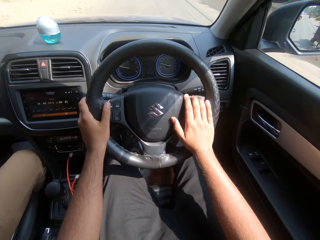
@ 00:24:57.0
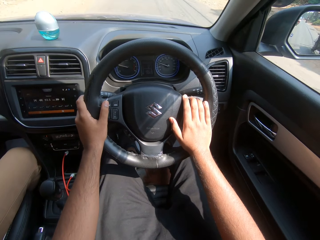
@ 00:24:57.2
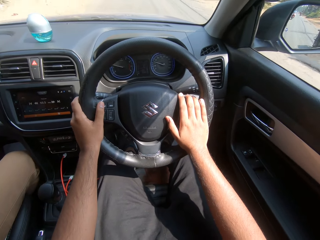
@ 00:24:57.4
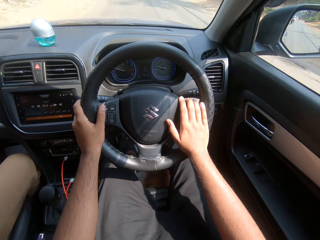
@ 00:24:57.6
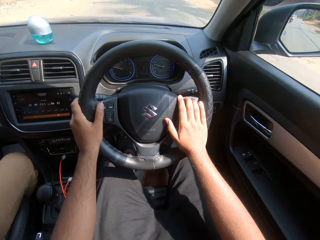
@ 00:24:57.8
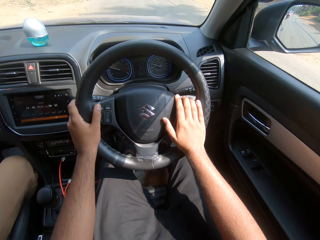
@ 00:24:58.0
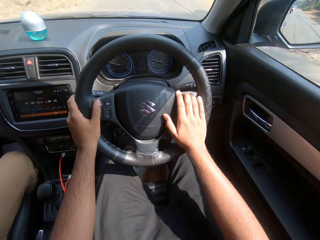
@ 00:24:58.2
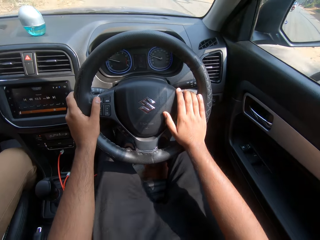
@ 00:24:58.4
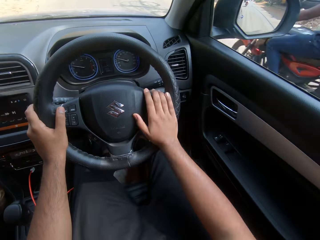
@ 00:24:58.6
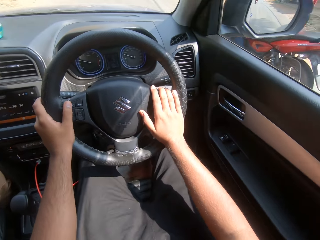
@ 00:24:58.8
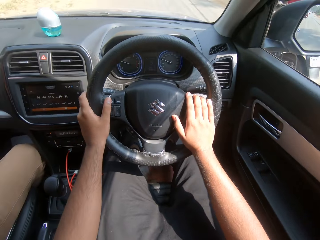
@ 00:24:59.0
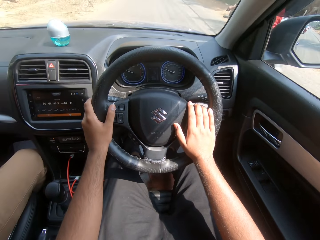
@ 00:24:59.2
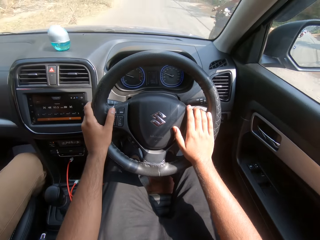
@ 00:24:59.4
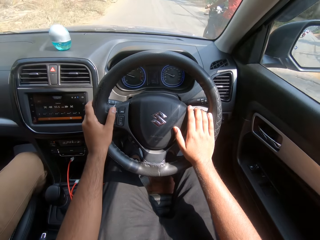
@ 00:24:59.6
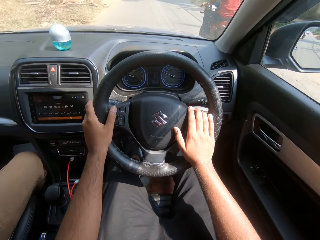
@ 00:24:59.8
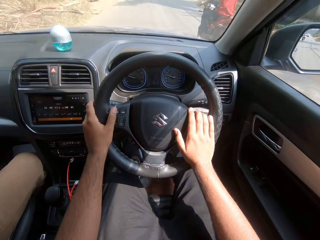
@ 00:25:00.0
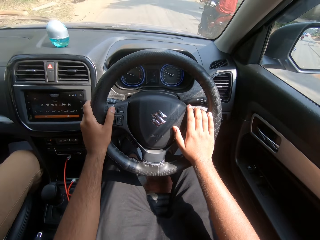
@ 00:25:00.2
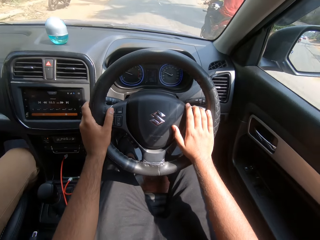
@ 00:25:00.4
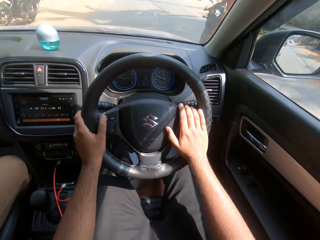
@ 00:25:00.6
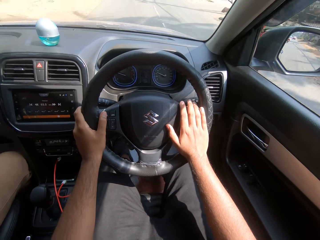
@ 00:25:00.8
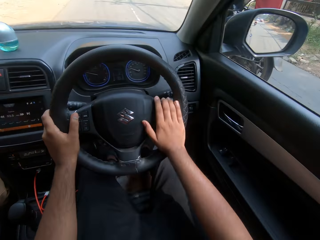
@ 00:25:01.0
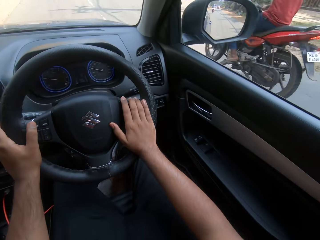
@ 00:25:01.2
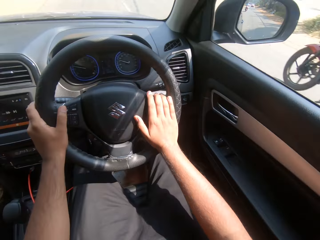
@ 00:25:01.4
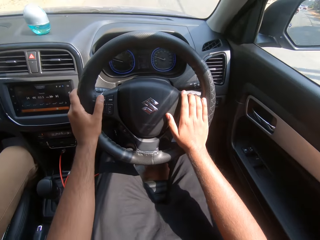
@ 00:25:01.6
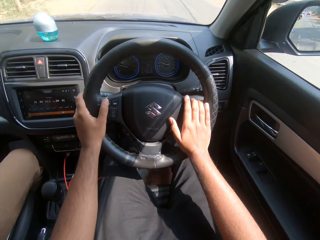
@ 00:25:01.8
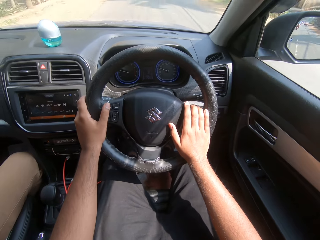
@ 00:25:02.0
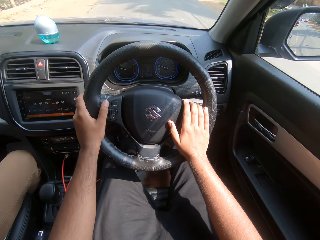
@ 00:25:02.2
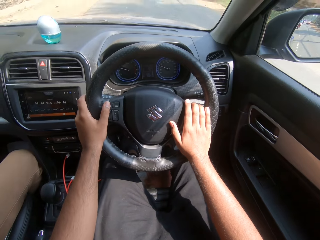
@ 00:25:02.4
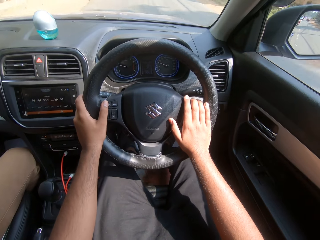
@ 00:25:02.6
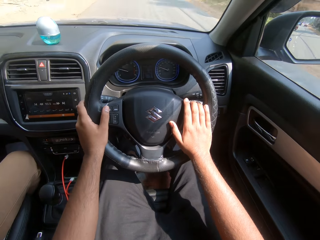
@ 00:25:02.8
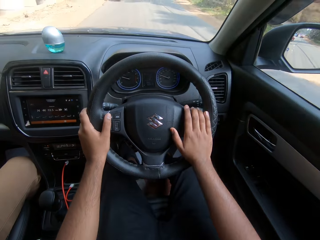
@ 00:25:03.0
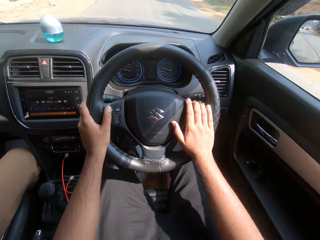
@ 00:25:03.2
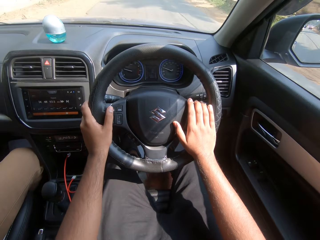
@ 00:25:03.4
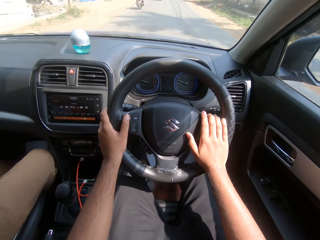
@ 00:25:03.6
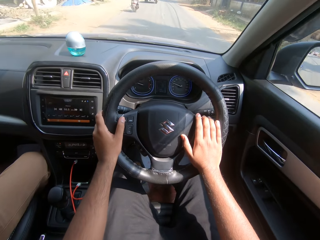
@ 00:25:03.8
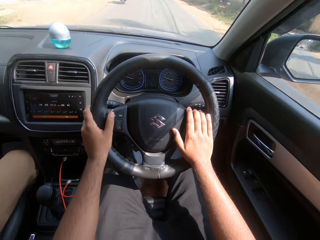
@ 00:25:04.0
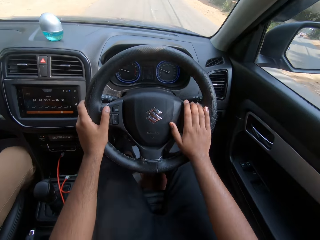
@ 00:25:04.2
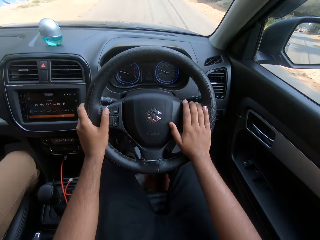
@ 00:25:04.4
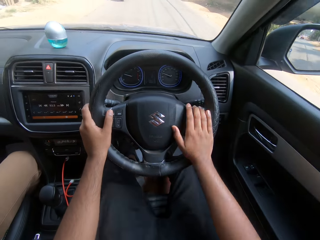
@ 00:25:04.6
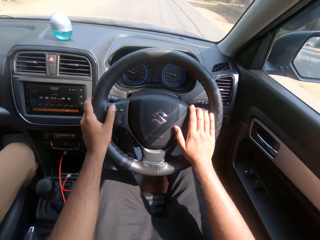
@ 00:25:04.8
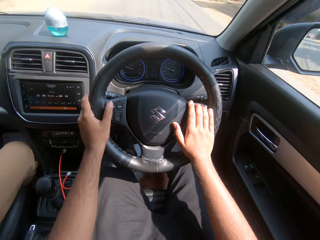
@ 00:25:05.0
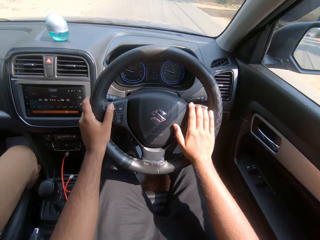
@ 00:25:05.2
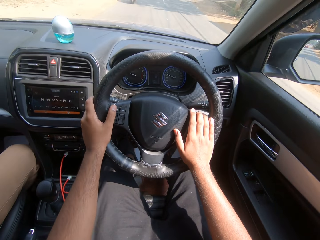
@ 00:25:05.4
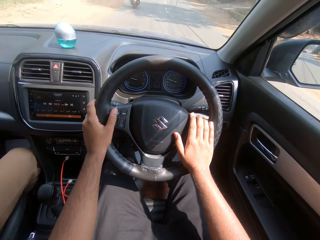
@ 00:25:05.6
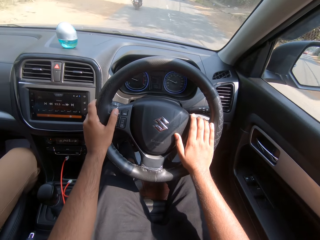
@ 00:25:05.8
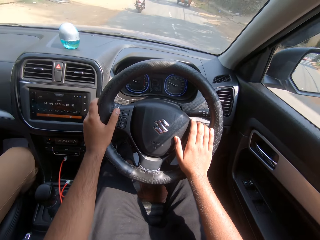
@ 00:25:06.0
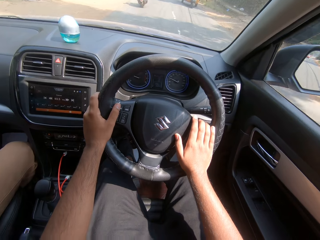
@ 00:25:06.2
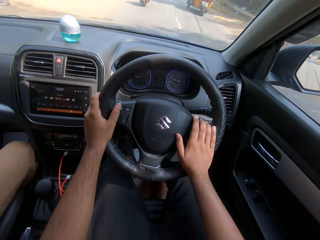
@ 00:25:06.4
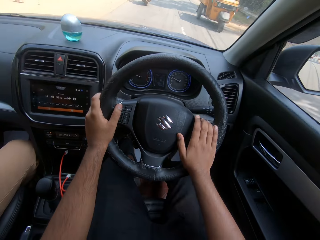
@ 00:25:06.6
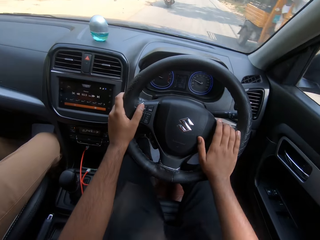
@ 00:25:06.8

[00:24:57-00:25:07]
A red colored motorcycle drives past the camera wearer. A man sits close to them.

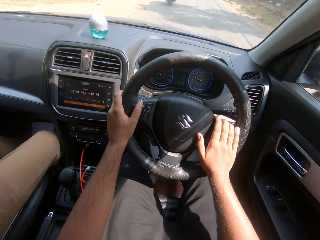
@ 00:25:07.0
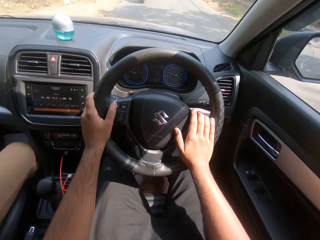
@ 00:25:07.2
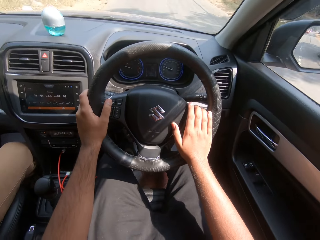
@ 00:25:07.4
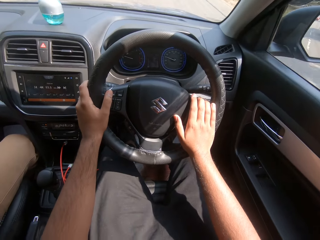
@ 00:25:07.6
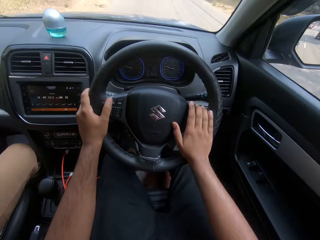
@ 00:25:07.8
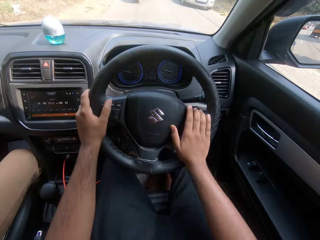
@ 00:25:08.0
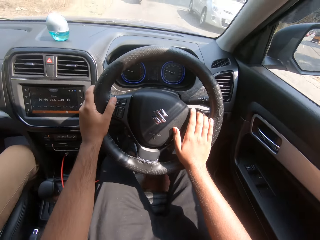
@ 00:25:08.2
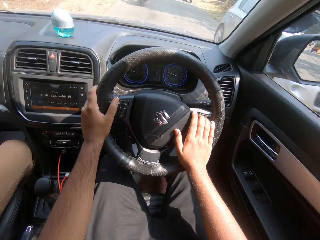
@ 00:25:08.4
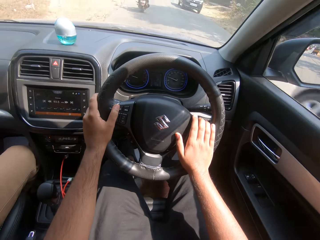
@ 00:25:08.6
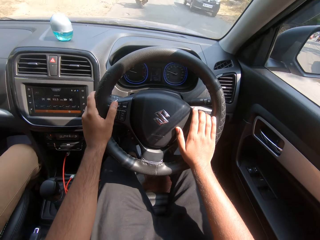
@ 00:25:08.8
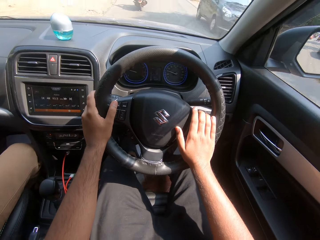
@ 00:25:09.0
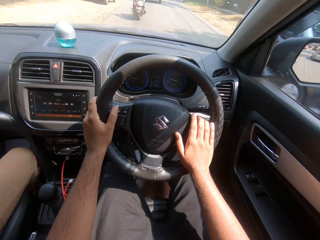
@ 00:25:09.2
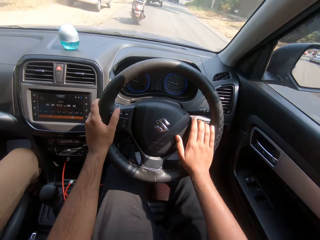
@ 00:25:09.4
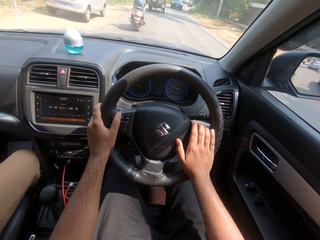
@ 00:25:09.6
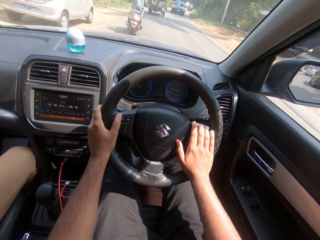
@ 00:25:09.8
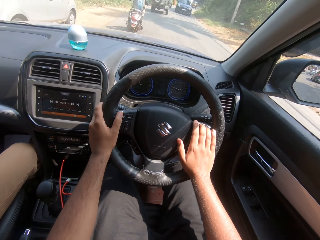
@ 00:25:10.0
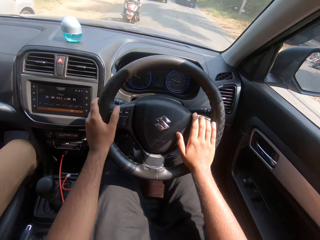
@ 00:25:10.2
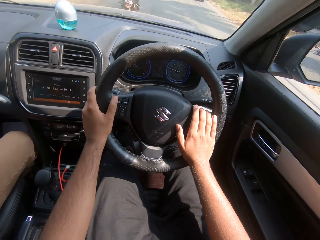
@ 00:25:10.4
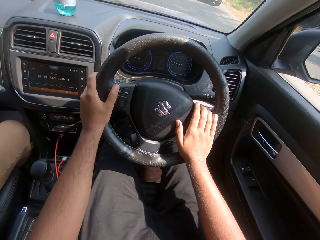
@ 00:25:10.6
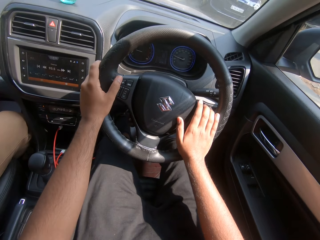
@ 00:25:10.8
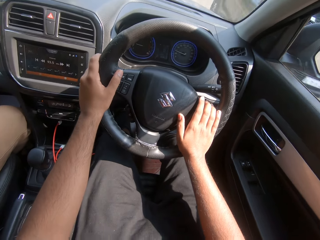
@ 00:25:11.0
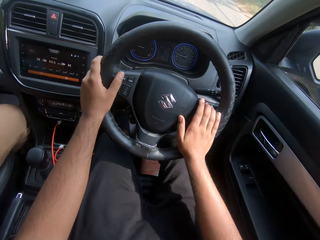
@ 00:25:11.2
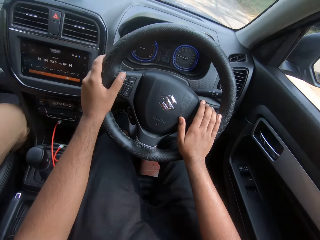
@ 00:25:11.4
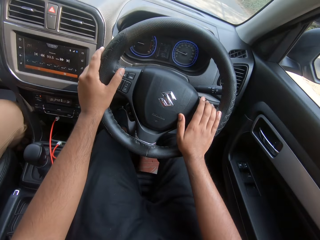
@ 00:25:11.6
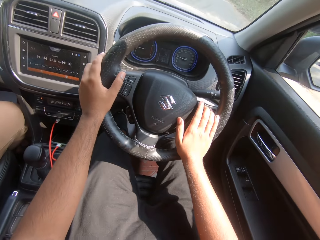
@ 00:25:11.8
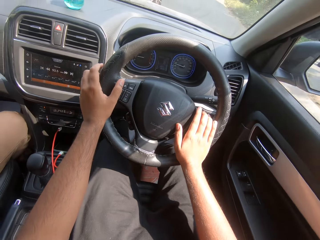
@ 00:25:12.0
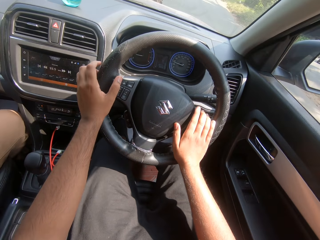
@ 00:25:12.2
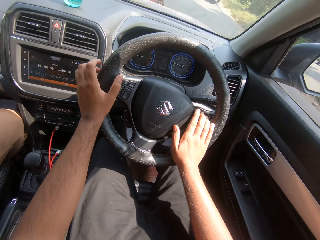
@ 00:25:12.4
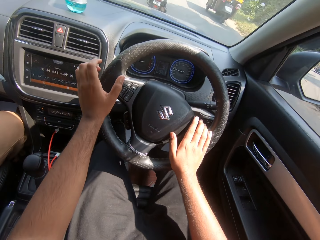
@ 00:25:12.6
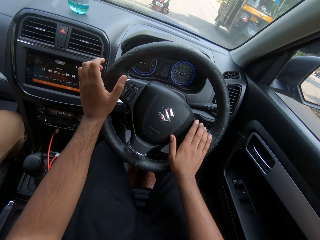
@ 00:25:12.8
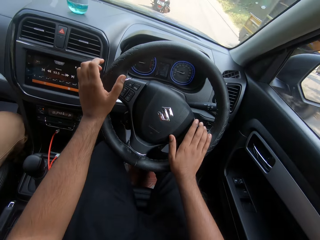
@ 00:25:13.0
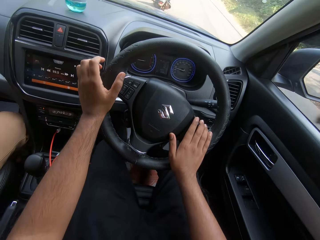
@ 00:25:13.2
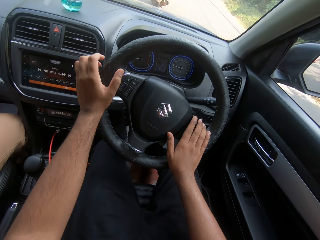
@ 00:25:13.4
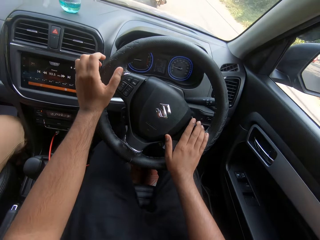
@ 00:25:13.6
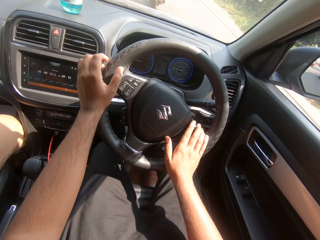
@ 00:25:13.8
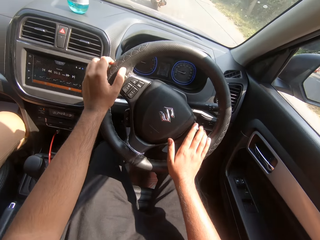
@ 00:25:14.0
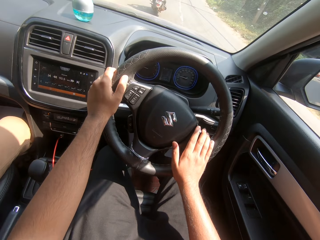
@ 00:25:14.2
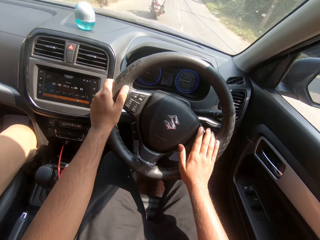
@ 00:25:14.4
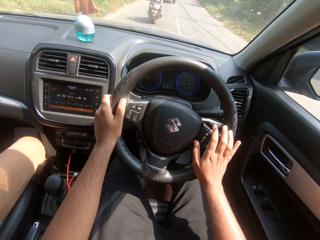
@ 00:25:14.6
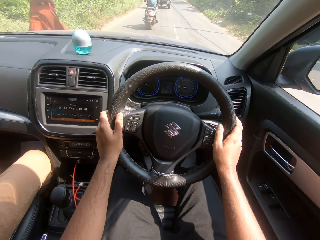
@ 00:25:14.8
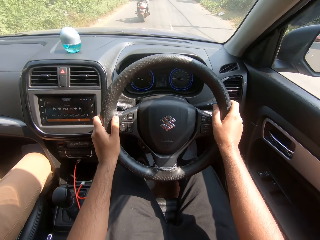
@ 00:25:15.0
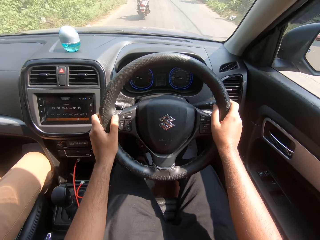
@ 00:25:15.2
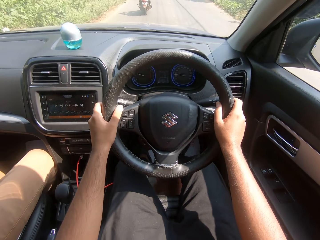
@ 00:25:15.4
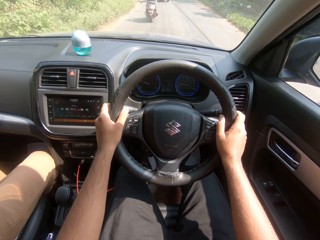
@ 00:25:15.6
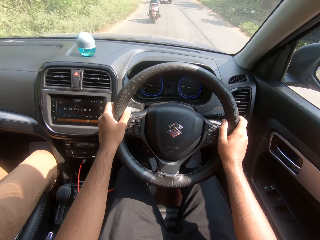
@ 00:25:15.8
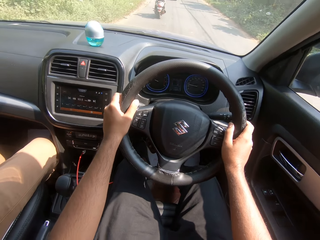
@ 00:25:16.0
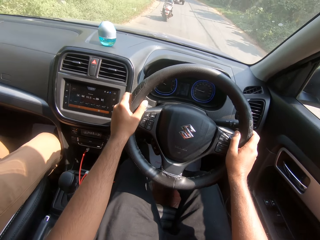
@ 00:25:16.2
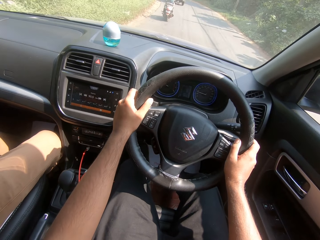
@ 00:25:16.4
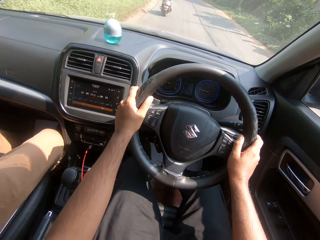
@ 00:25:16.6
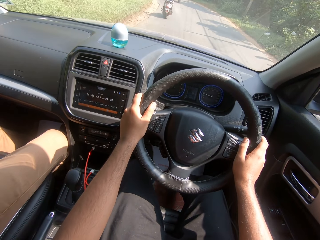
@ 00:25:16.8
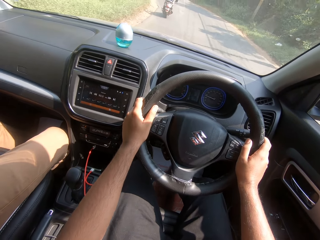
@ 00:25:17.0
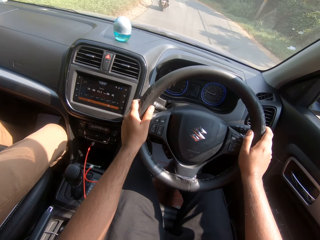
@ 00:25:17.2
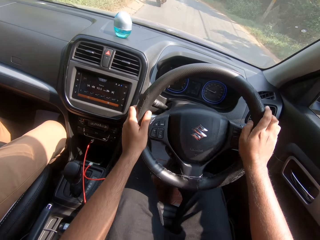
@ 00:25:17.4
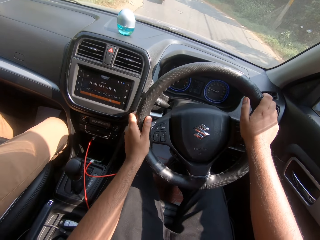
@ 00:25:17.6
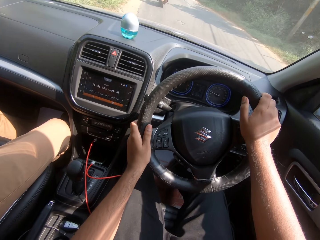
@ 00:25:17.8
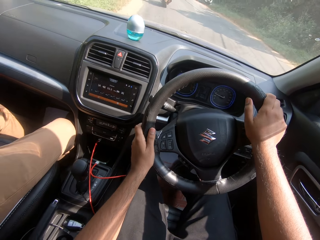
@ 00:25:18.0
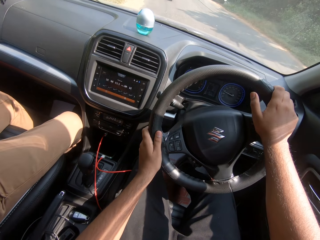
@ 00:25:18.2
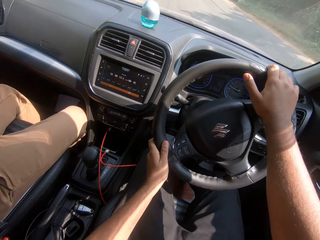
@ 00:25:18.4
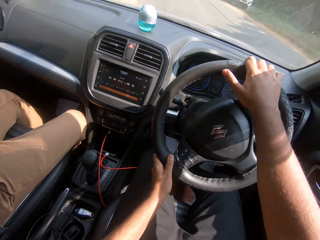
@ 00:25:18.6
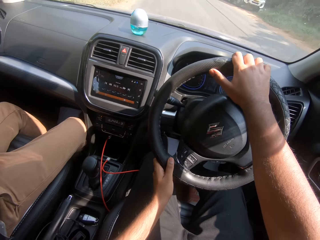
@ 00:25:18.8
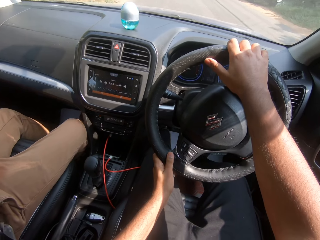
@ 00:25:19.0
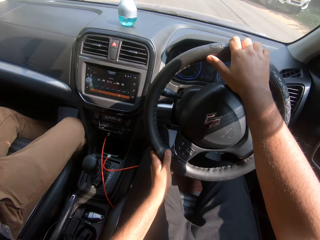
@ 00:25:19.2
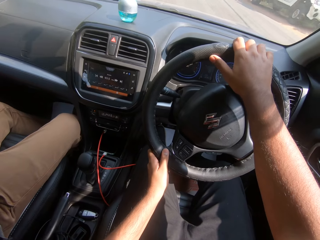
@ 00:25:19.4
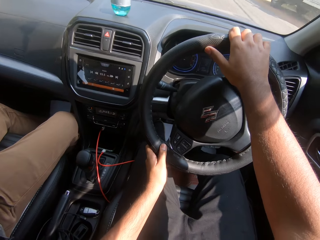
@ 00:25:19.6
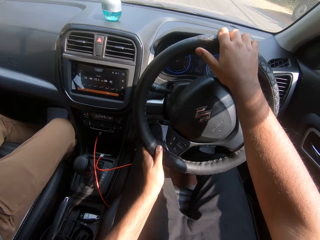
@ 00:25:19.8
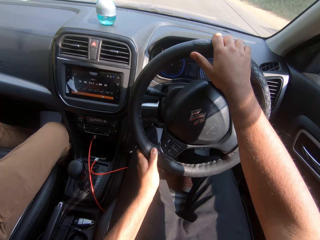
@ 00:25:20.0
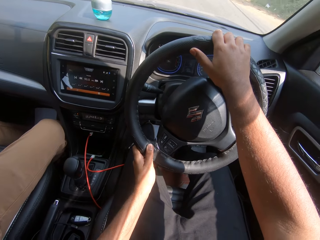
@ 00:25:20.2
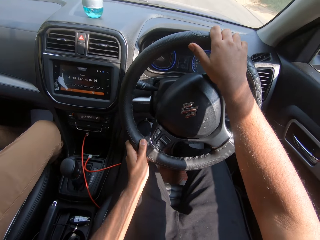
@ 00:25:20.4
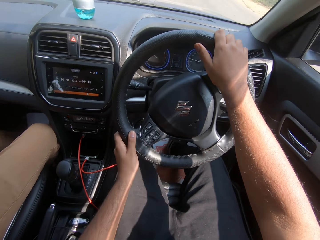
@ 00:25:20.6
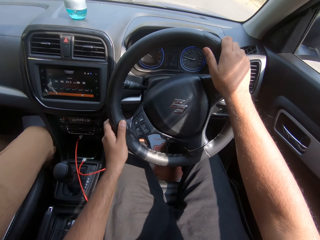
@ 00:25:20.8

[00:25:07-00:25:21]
A yellow colored tricycle drives past the camera wearer. A silver colored car drives past them. A black colored car drives past them. The black colored car drives past them again. The yellow colored tricycle drives past them.
